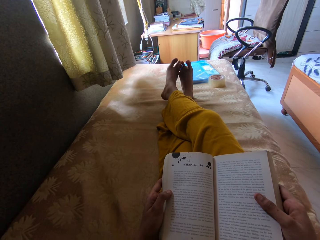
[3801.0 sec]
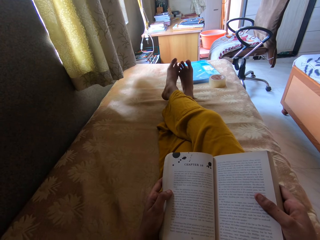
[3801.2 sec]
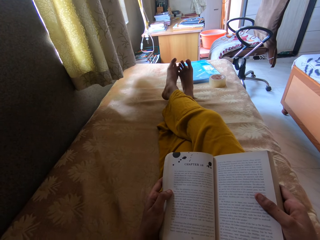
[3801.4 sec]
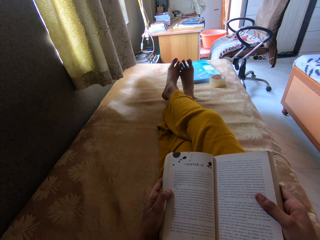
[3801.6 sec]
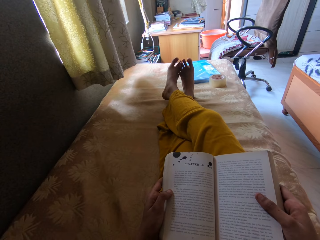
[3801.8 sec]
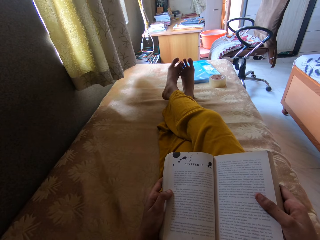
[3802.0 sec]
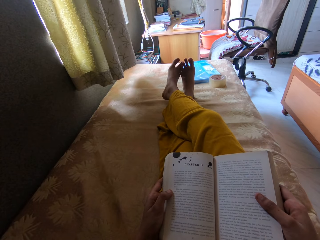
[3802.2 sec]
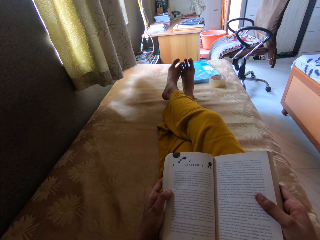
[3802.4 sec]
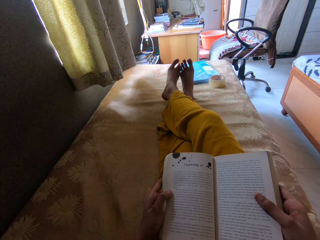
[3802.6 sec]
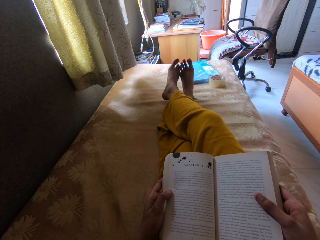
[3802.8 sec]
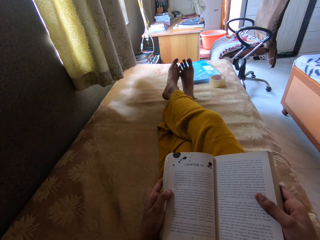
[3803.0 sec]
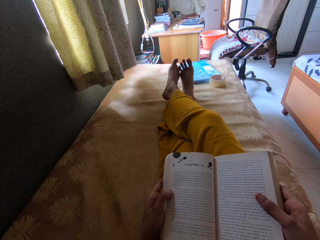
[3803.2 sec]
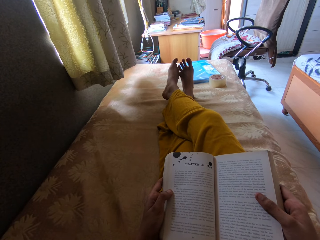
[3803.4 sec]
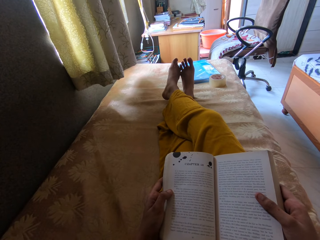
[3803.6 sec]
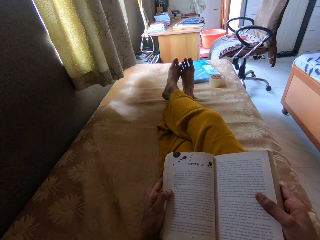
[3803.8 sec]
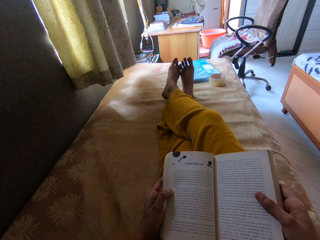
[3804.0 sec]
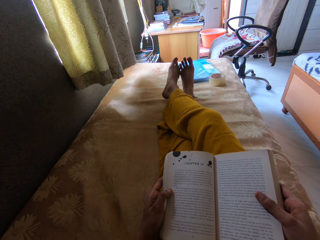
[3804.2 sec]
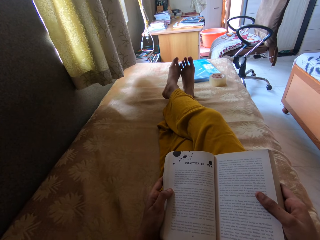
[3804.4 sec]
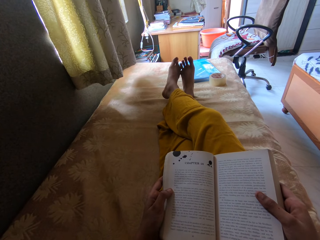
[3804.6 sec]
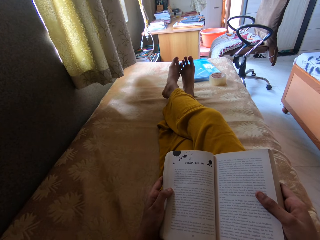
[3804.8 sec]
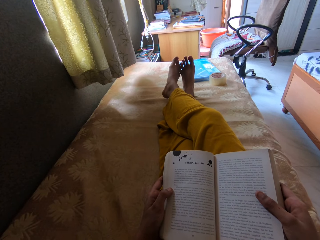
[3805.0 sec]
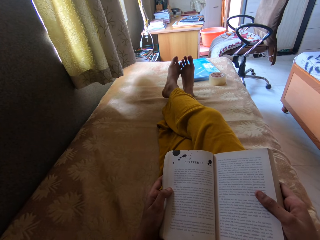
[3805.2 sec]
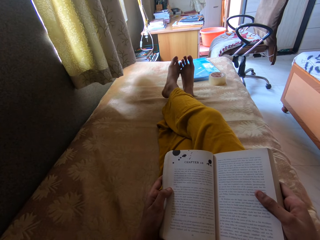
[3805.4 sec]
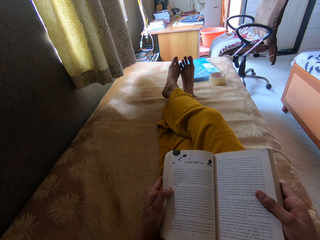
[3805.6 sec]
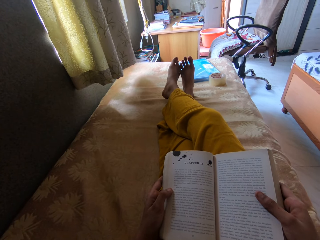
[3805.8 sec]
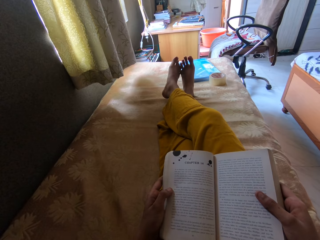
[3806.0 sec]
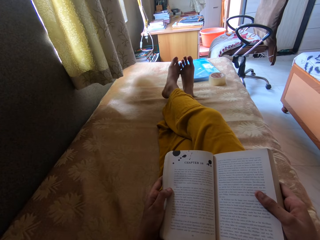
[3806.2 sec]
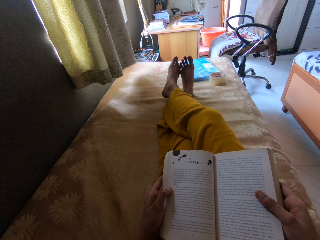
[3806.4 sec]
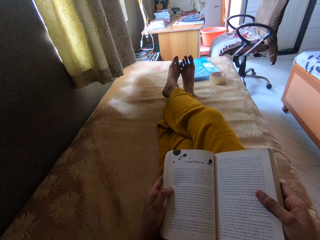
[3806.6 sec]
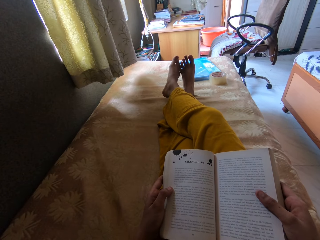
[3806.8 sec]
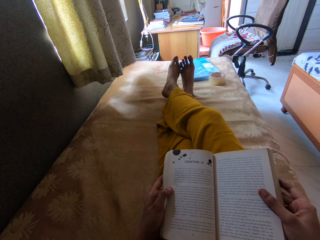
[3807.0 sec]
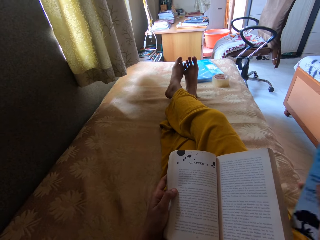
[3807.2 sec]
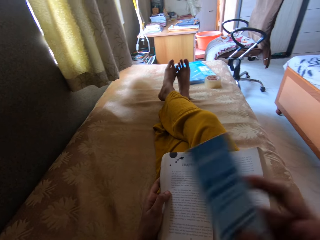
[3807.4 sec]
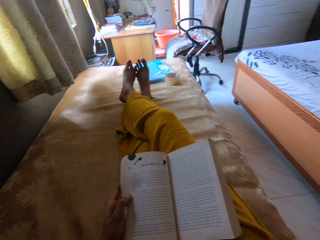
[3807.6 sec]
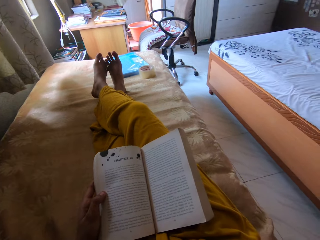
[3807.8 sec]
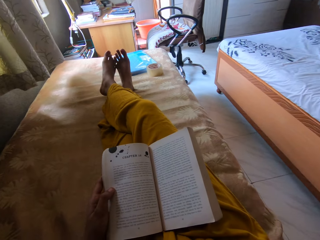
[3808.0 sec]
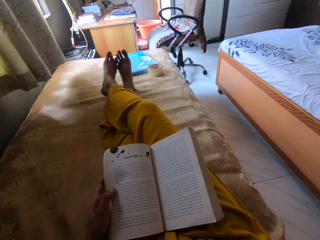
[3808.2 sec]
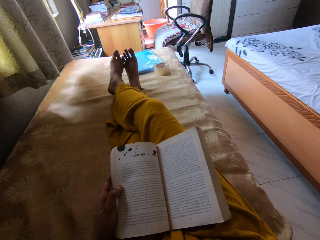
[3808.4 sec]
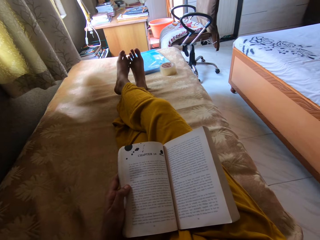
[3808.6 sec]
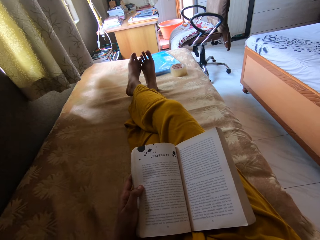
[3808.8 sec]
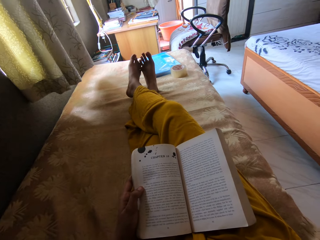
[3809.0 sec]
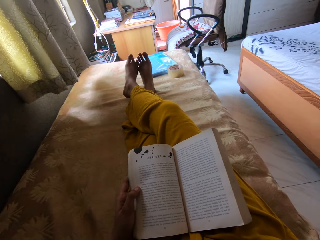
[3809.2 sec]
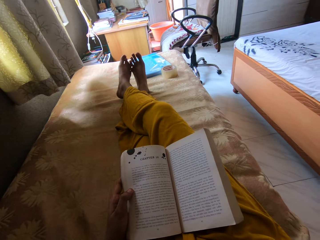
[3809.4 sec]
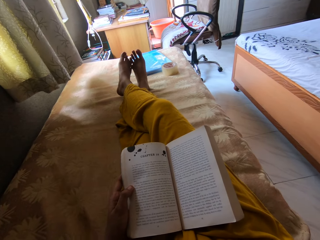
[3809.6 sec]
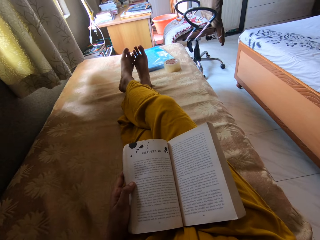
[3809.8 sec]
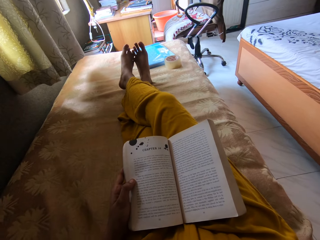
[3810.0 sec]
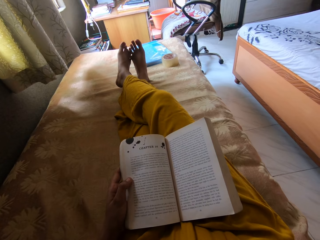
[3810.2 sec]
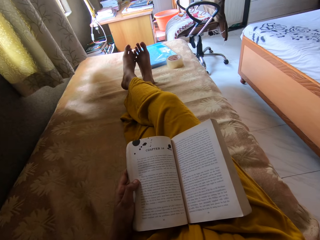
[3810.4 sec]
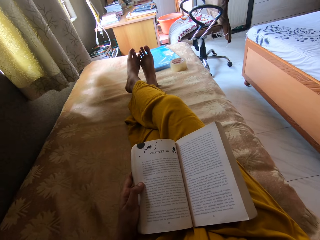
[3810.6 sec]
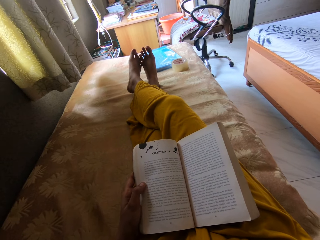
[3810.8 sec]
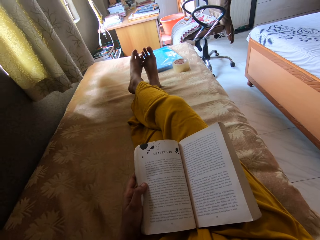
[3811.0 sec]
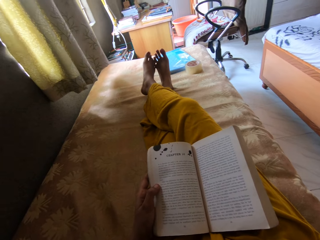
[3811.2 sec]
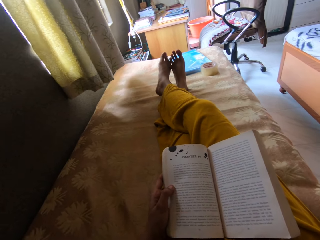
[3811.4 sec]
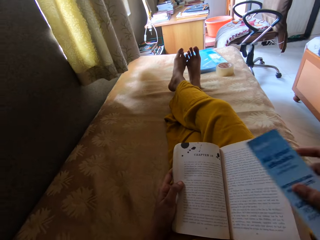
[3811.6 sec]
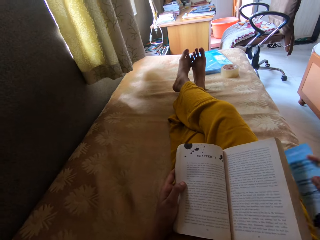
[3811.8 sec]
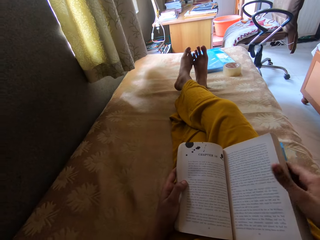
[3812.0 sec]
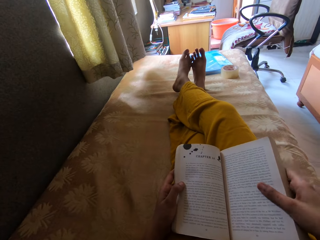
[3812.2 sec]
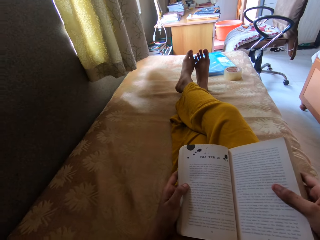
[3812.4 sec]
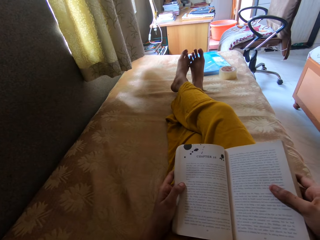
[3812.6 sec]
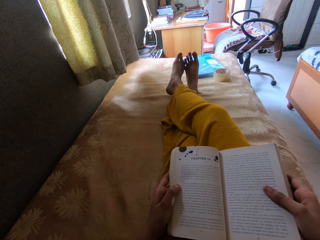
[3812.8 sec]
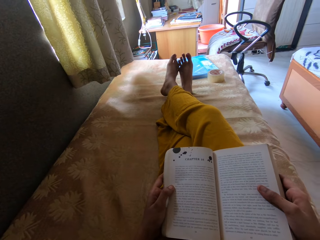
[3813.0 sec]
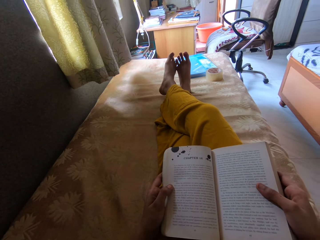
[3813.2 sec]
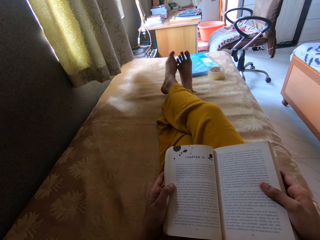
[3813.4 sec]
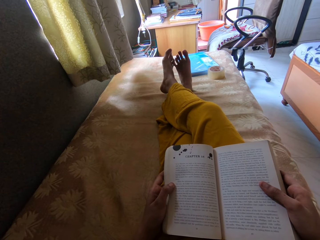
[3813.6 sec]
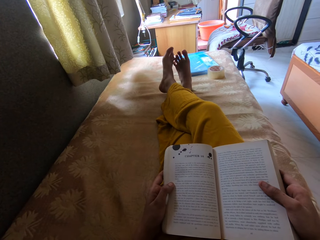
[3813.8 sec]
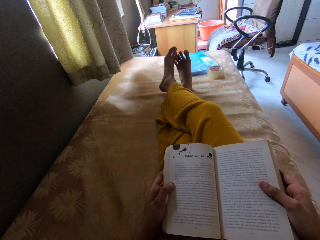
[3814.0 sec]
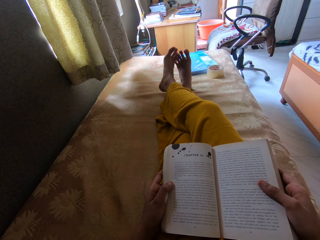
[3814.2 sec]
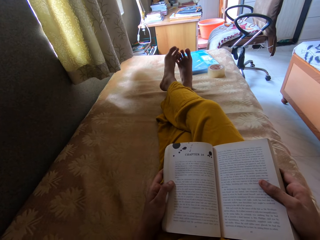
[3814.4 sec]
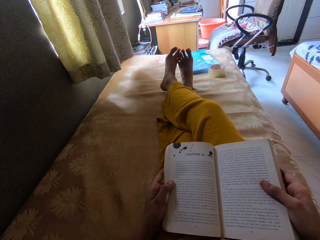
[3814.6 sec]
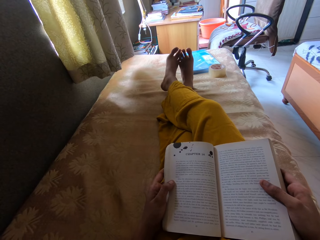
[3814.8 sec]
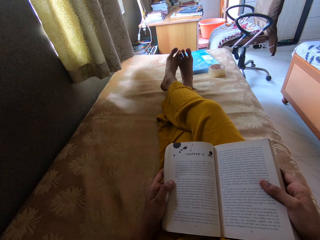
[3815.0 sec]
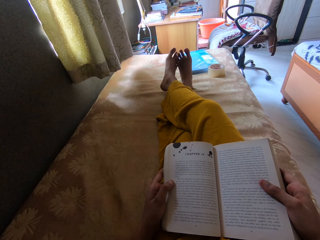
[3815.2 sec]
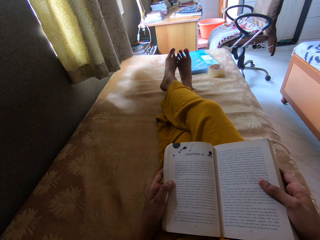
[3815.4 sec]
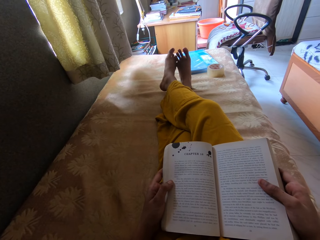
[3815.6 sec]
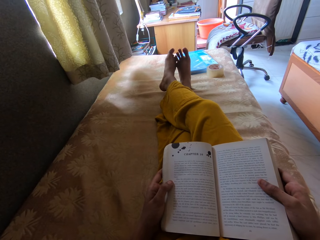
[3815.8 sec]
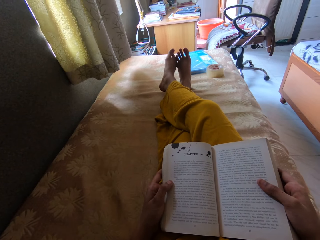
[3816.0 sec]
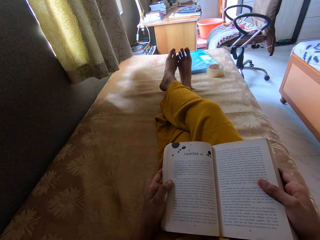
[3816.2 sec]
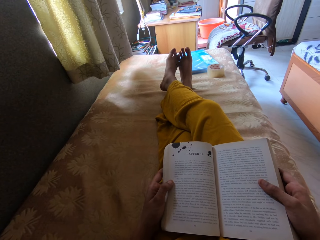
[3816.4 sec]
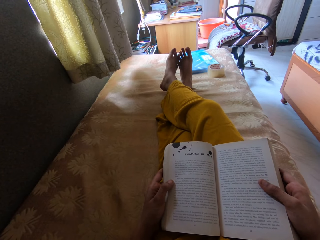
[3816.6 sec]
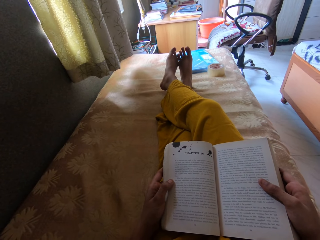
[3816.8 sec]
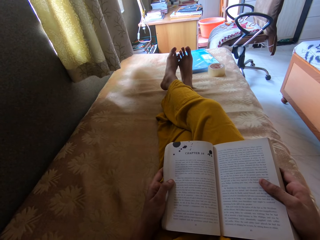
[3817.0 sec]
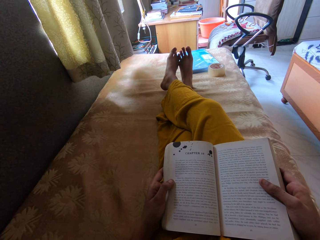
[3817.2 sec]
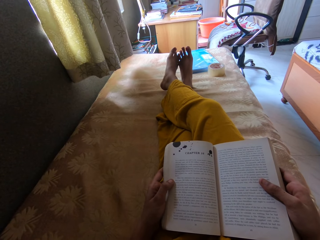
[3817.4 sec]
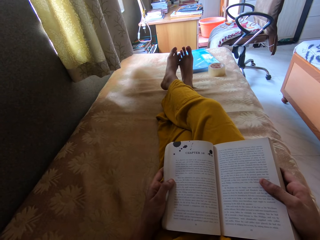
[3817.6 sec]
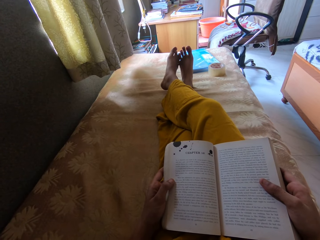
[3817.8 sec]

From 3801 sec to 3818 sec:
The camera wearer places the brochure under the book. They stare at the book.

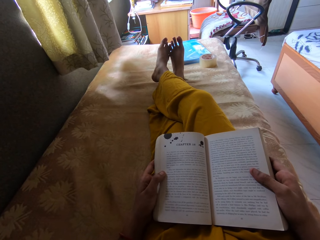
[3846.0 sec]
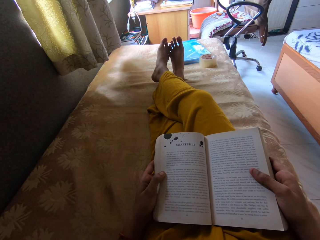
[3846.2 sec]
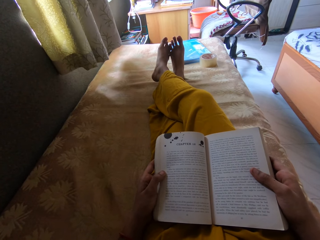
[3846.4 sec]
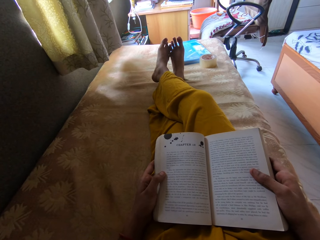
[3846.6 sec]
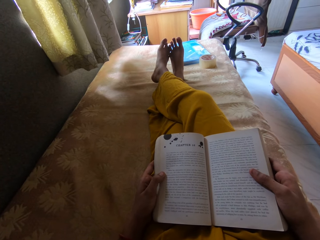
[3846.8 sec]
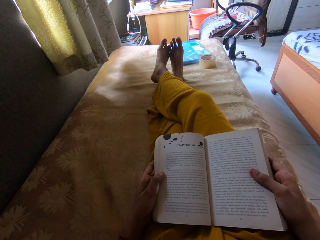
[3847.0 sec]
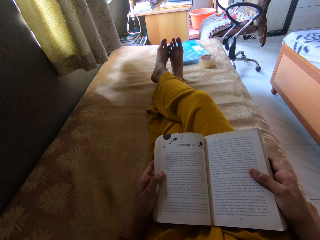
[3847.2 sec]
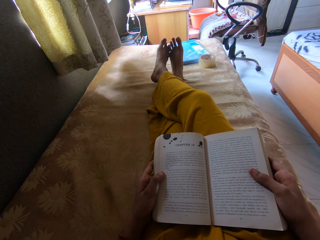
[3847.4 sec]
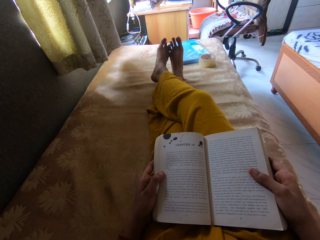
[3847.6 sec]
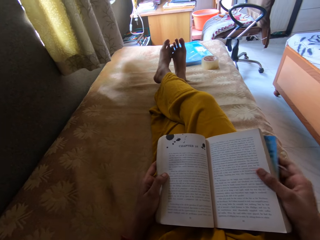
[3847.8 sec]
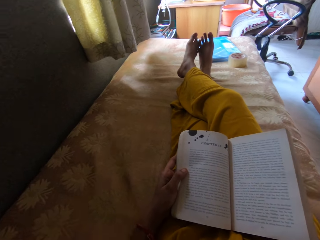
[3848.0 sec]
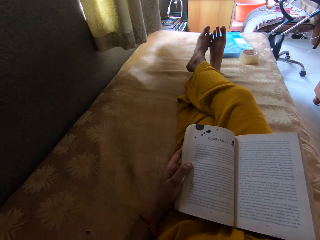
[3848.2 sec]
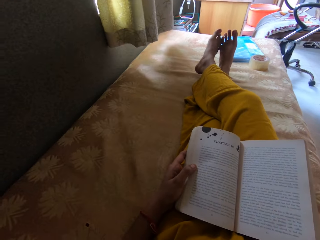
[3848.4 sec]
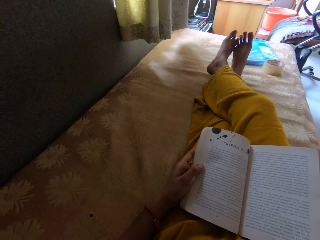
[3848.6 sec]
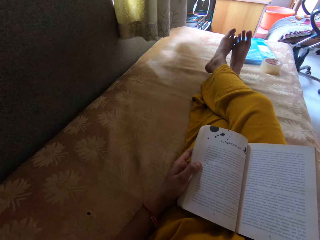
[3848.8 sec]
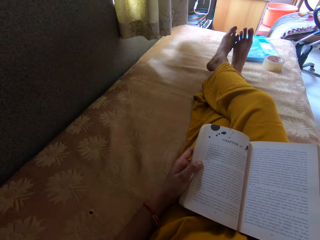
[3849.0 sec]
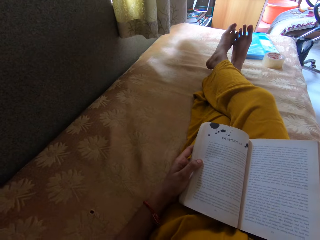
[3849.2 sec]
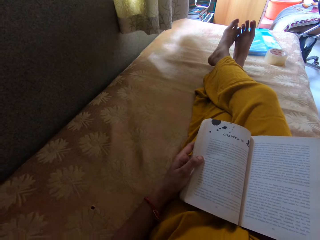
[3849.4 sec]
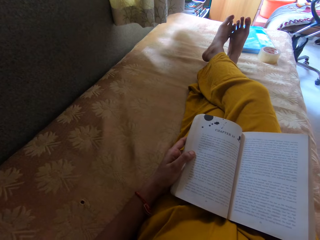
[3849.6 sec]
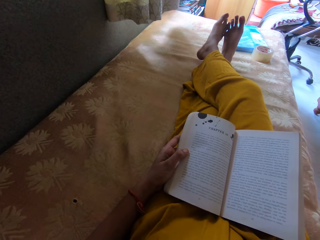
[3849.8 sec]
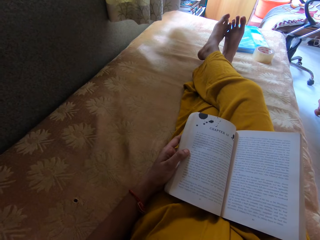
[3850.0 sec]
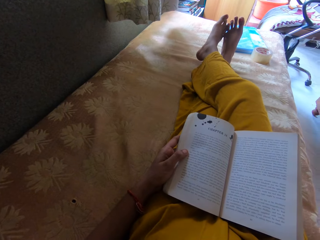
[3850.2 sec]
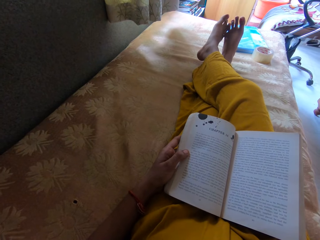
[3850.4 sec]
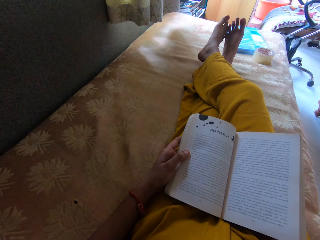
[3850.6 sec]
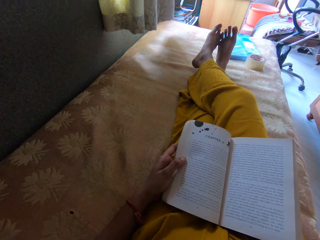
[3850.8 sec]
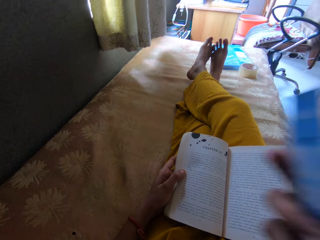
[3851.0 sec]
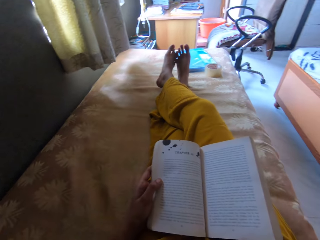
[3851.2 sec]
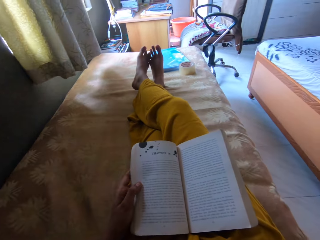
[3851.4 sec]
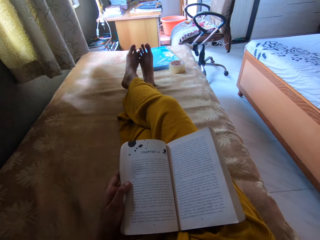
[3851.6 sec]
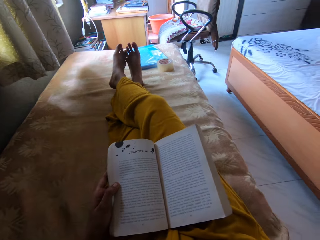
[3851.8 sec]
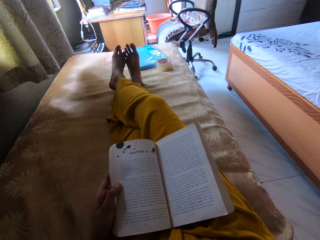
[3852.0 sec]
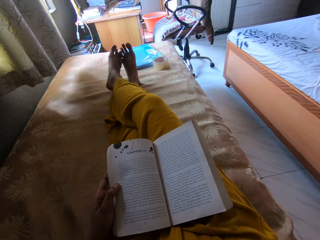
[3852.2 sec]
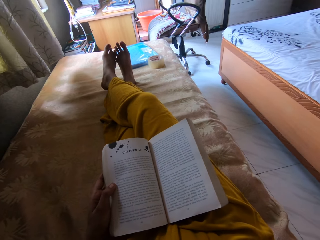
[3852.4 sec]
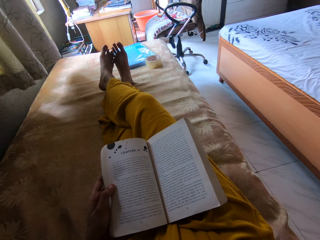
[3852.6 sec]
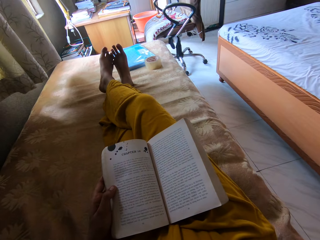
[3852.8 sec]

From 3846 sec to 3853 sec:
The camera wearer adjusts the camera. They stare at the book.
